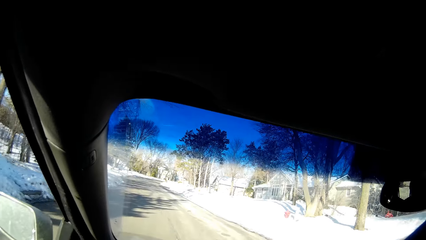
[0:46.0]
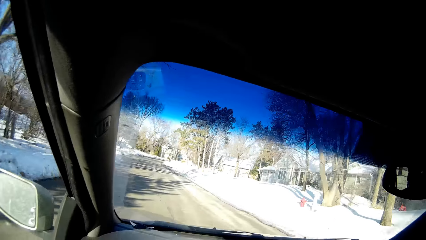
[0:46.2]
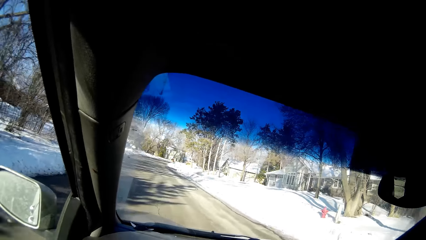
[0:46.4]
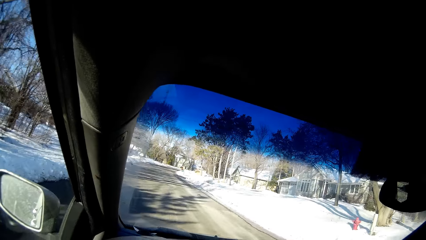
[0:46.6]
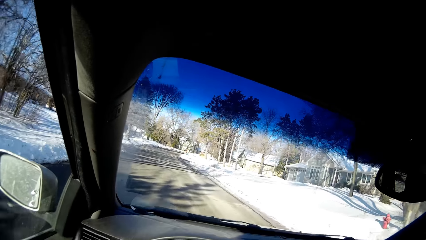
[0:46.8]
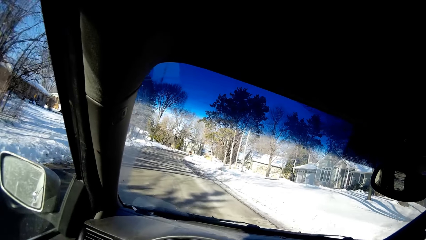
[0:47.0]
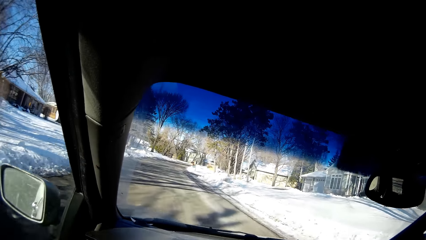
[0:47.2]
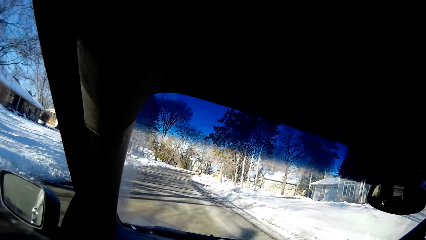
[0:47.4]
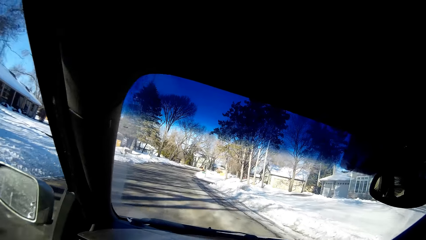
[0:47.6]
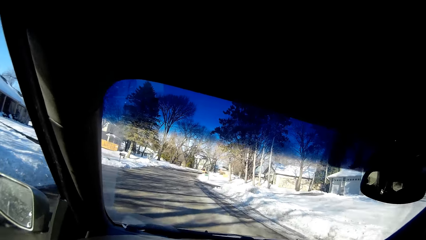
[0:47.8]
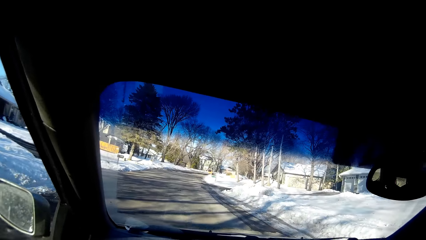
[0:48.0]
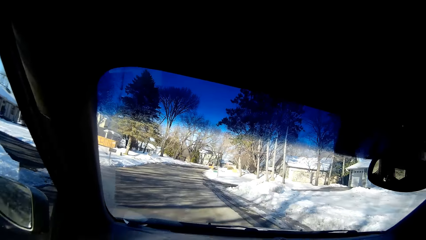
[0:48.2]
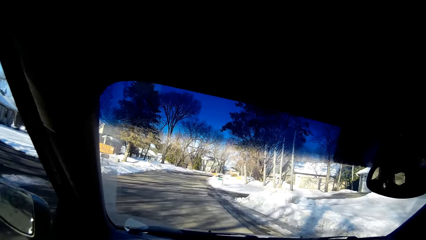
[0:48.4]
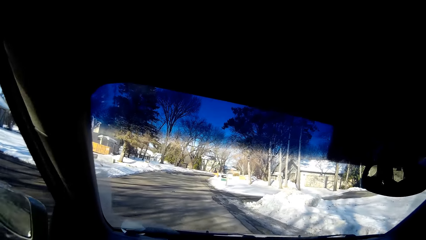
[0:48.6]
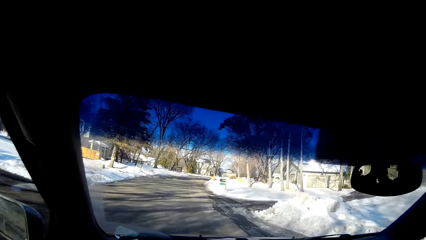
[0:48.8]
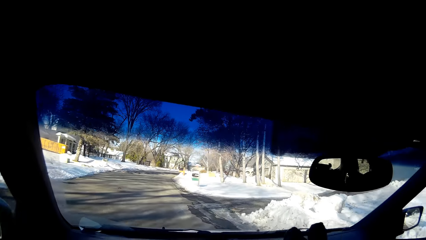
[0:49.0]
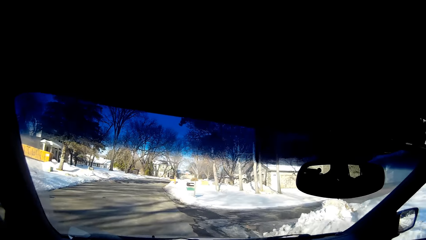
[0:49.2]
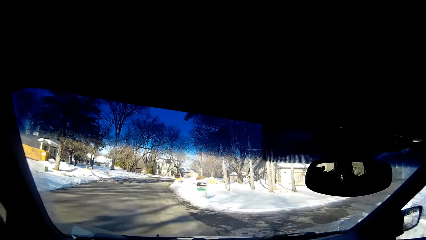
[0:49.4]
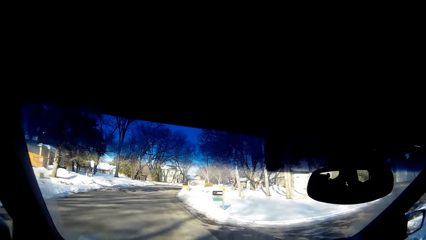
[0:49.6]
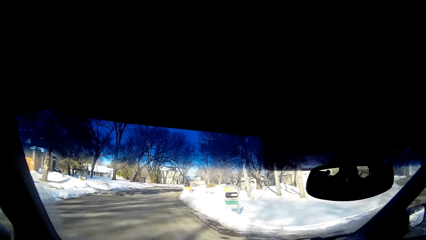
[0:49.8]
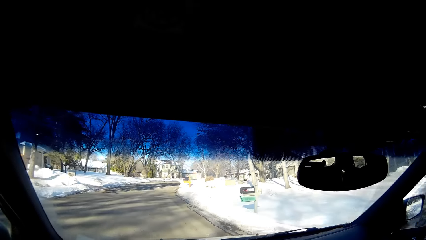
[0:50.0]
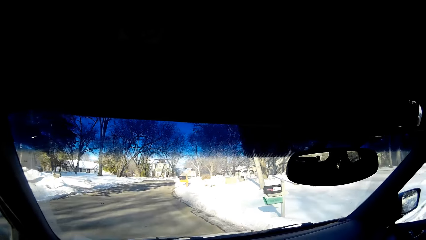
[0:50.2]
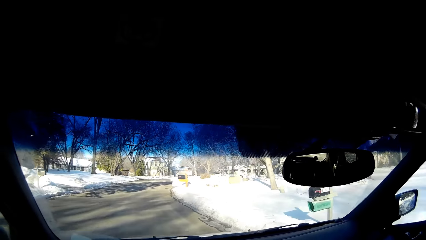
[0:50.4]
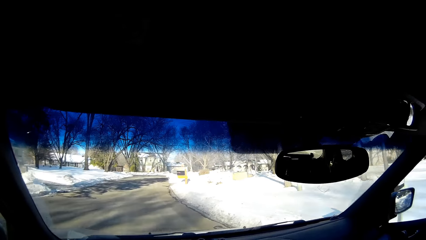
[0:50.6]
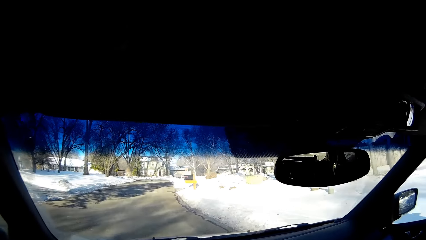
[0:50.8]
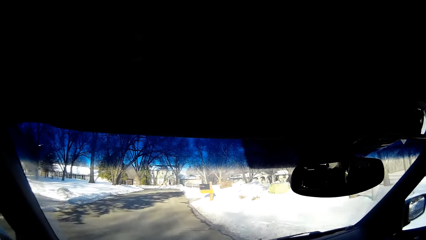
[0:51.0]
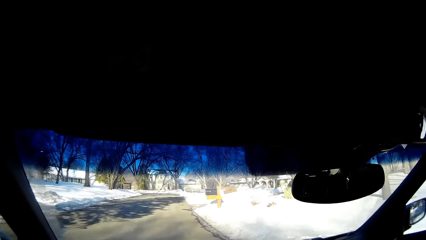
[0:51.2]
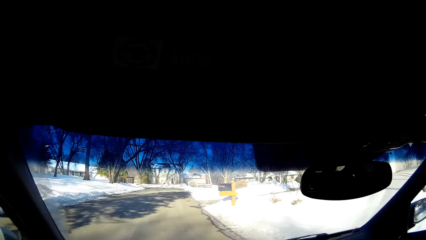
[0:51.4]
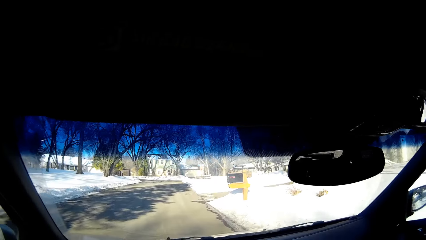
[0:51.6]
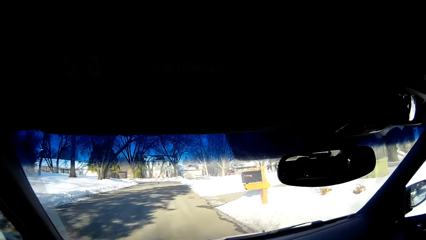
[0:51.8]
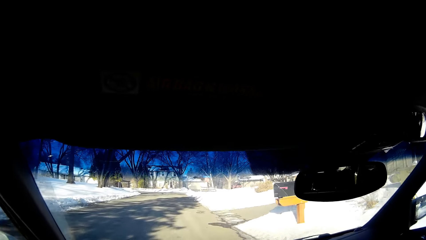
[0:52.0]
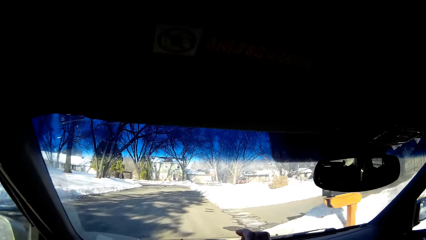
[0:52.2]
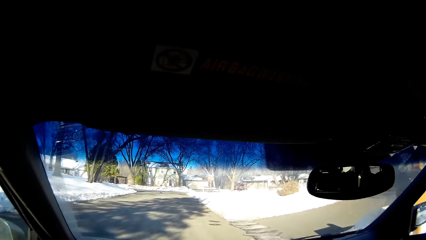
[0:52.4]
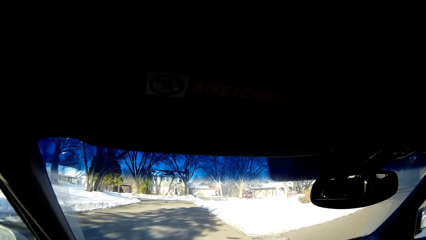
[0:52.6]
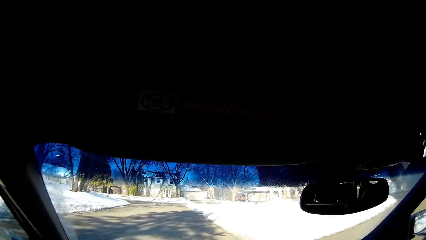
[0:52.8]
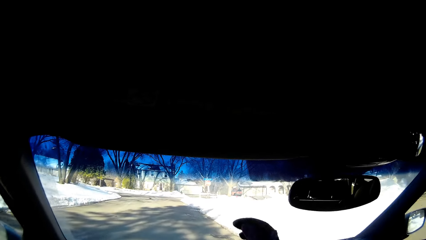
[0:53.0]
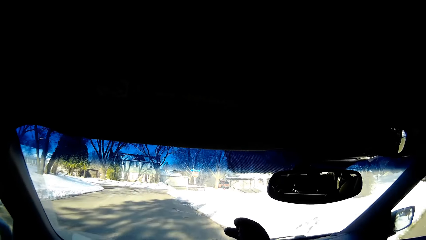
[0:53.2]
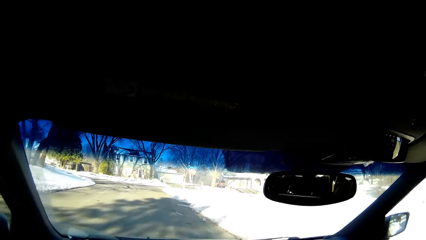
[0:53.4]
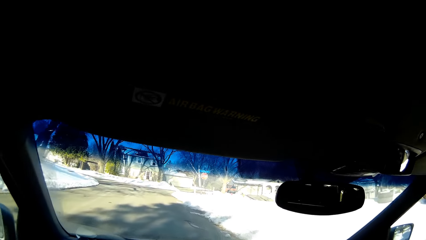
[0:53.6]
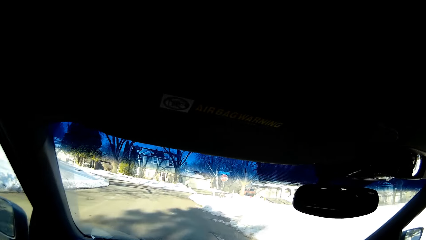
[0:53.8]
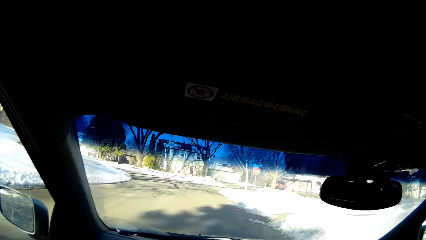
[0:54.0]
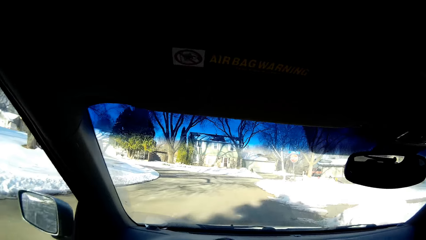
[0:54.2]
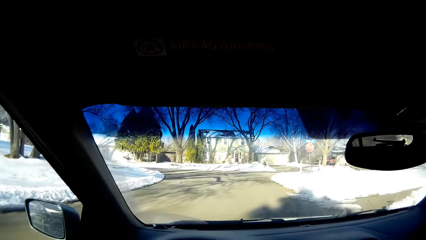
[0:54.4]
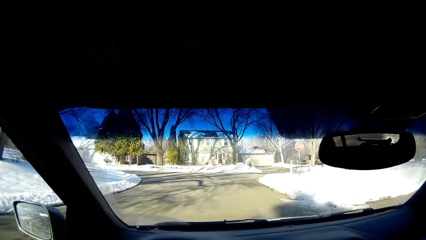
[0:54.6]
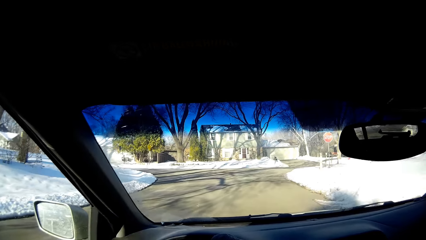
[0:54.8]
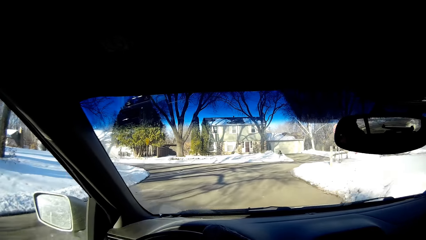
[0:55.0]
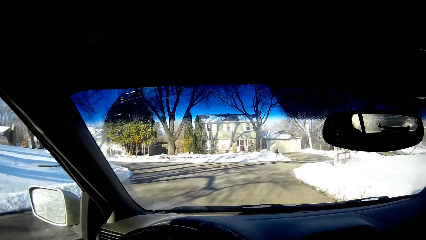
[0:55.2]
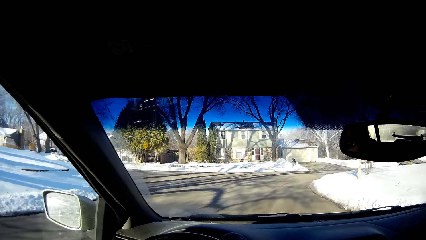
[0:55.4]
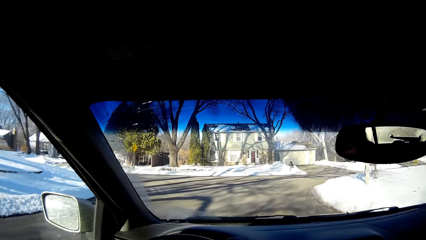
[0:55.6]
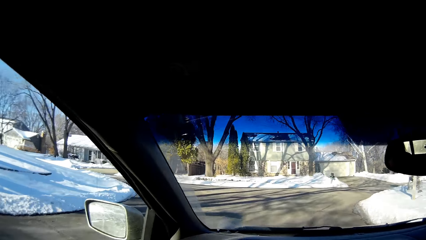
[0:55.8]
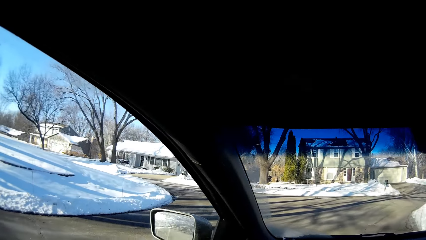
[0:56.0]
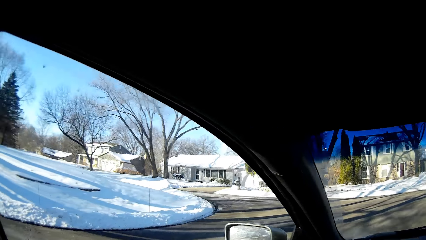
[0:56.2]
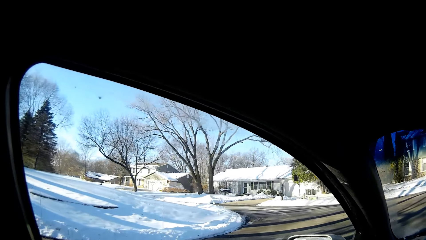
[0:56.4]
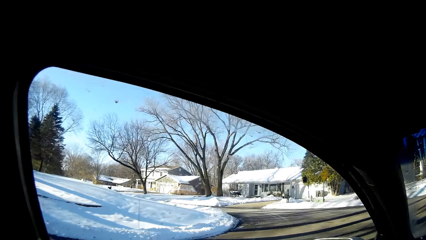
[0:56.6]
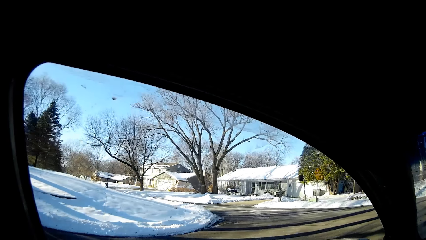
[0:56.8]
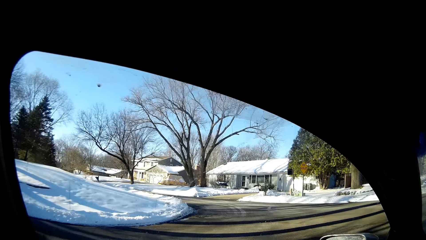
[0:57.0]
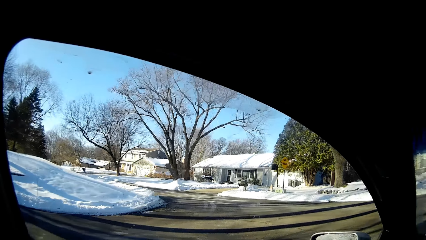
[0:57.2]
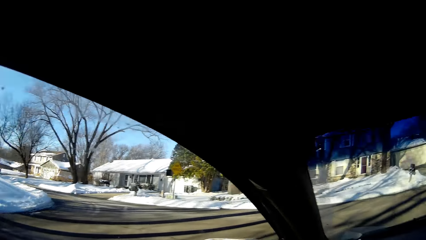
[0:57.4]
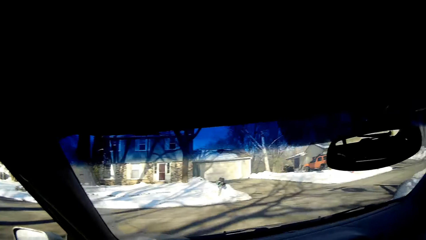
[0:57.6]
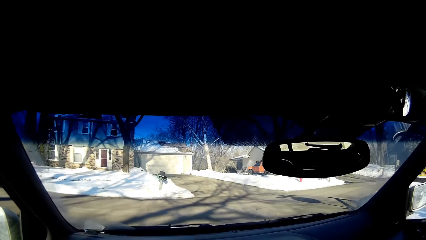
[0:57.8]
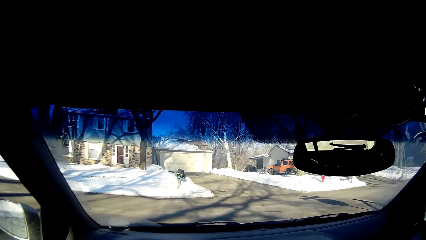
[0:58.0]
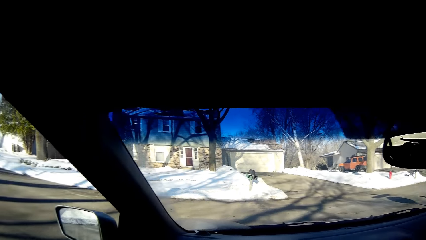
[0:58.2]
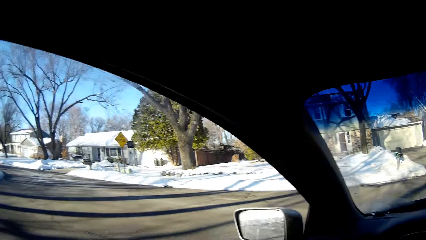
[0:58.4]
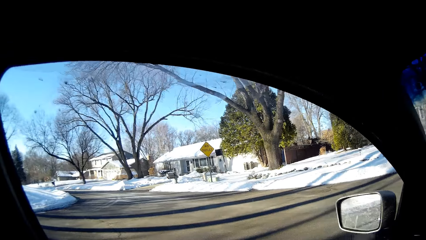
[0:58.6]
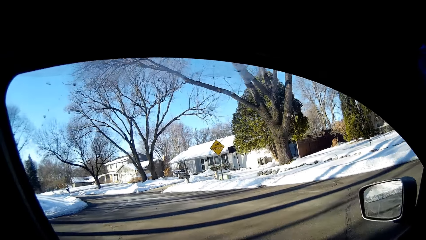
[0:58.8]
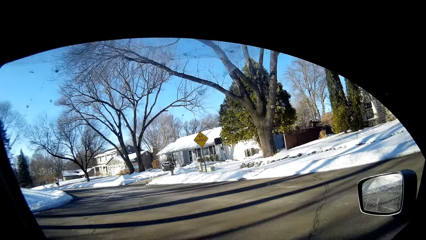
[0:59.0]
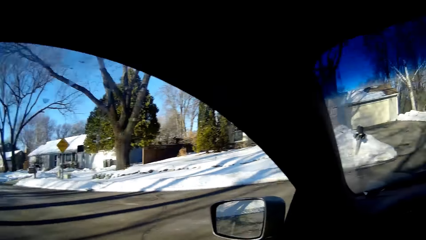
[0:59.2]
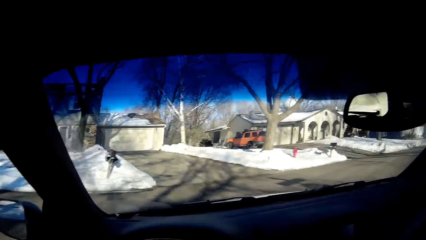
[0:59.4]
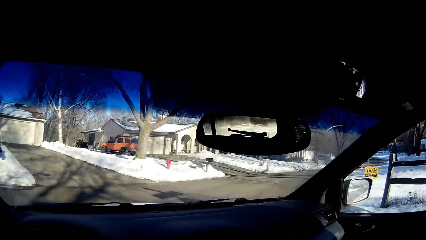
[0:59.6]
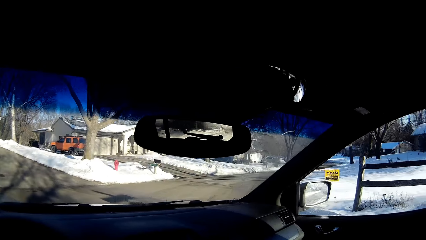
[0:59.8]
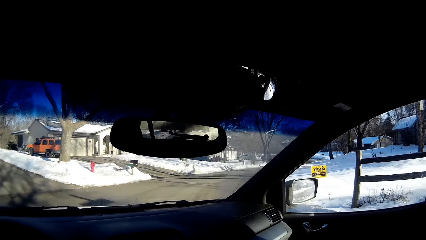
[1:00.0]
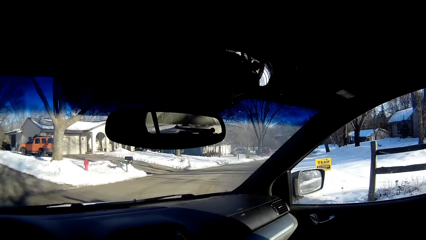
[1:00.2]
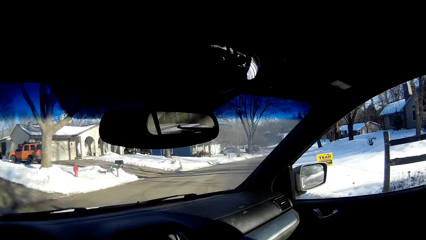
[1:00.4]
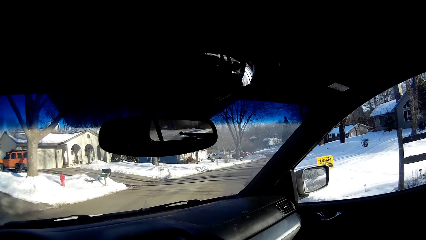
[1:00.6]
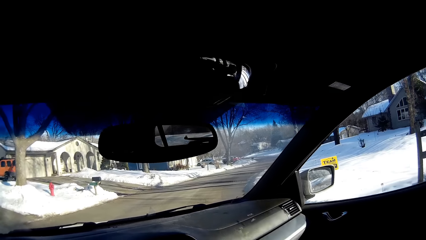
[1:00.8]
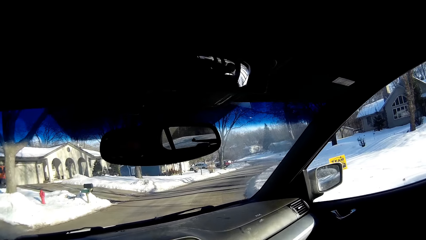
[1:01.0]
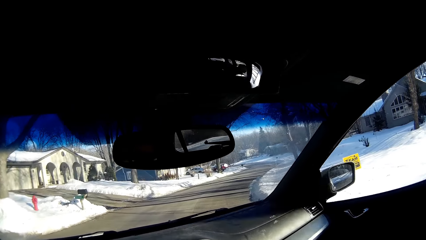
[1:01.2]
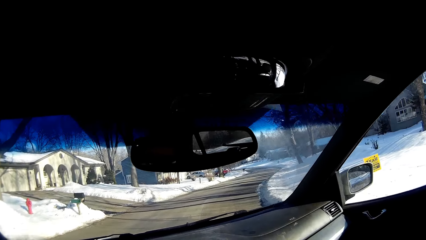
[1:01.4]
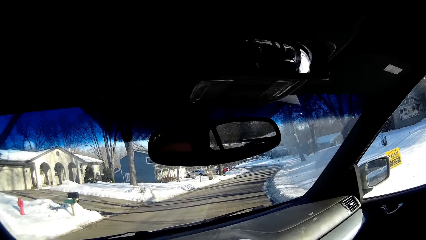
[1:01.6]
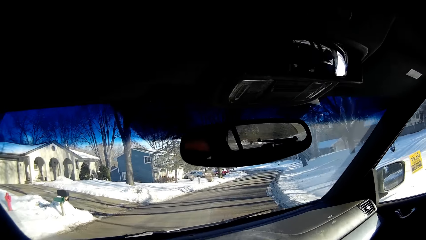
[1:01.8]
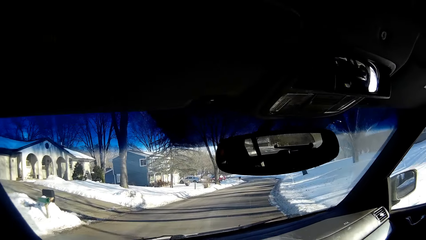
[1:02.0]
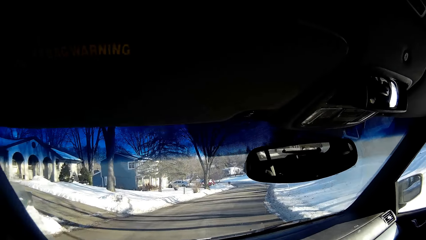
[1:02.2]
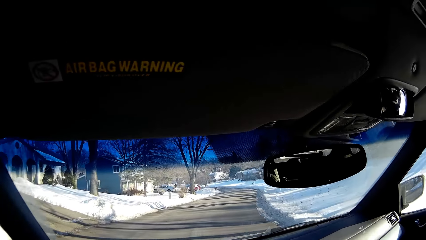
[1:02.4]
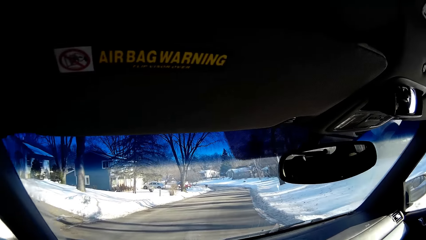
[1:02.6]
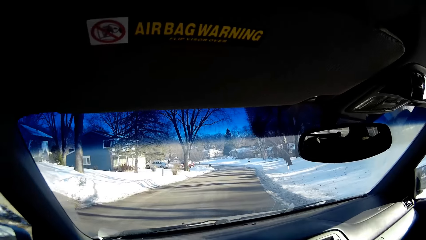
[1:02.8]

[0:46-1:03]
The camera wearer sways a hand. They drive the car. They look around. They drive the car. They look around. They drive the car on the road. They check the window.
